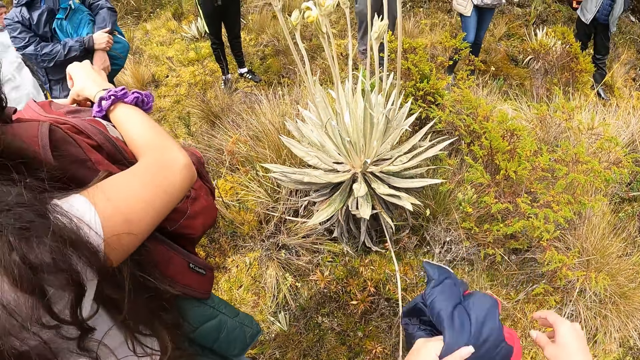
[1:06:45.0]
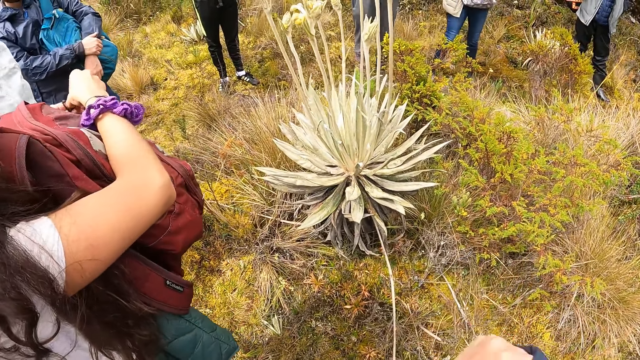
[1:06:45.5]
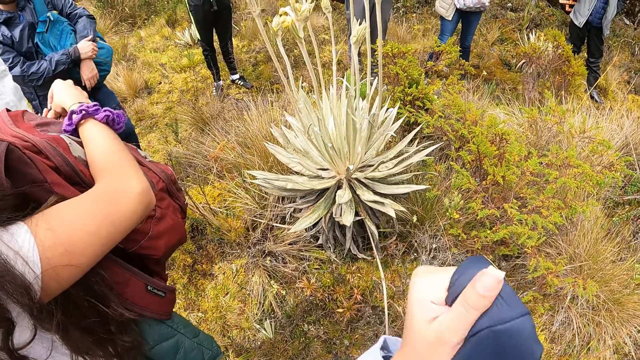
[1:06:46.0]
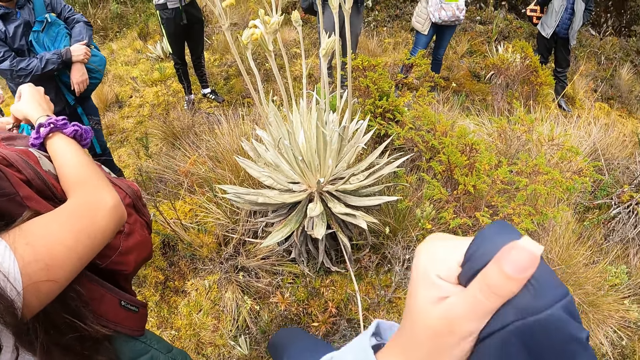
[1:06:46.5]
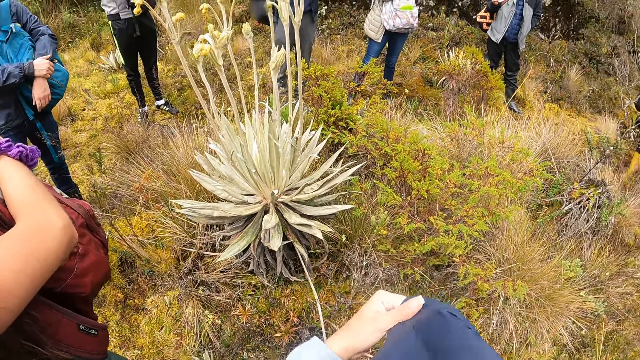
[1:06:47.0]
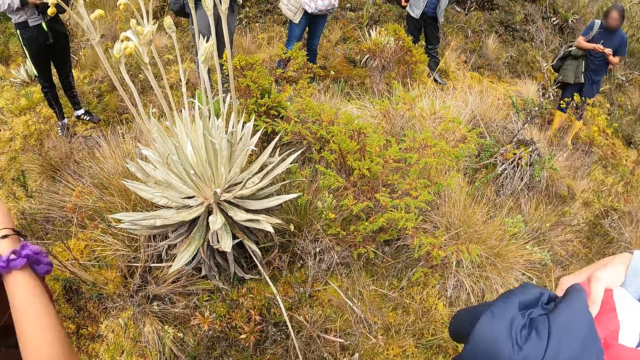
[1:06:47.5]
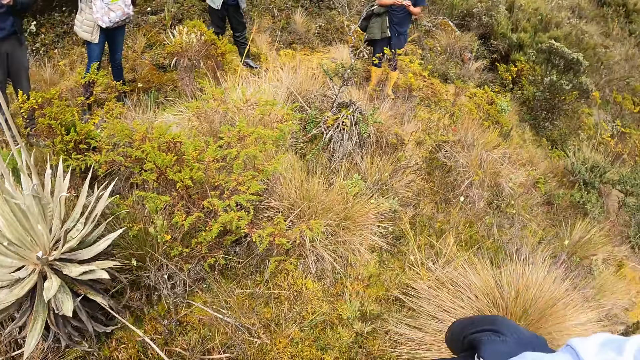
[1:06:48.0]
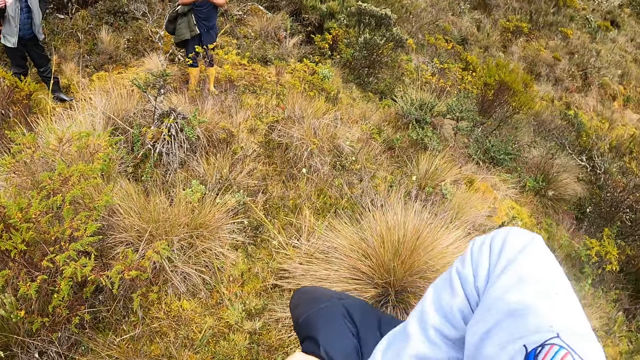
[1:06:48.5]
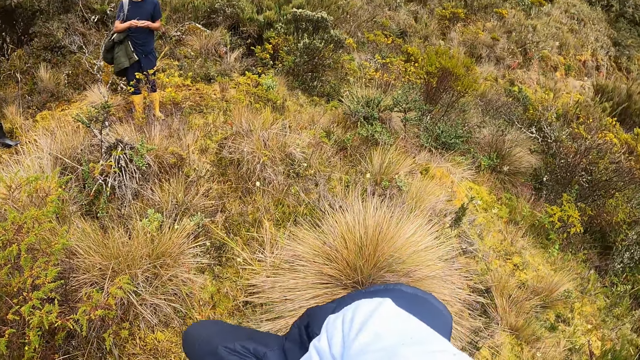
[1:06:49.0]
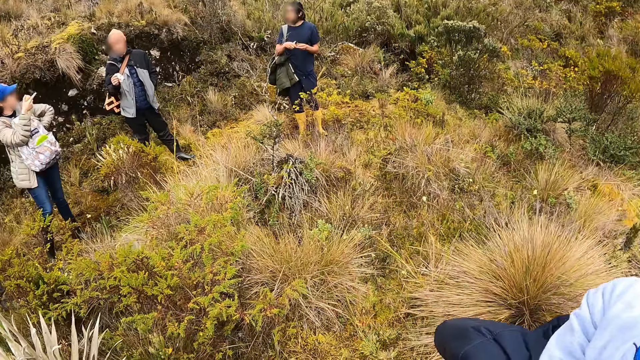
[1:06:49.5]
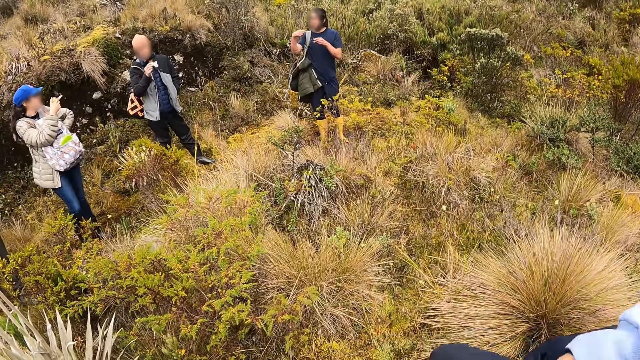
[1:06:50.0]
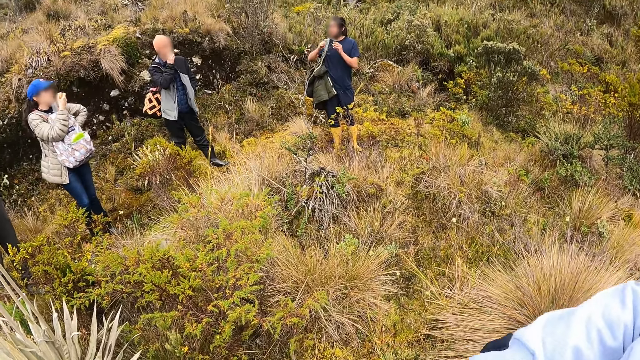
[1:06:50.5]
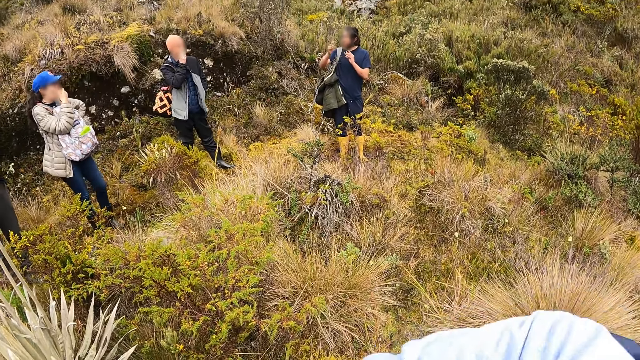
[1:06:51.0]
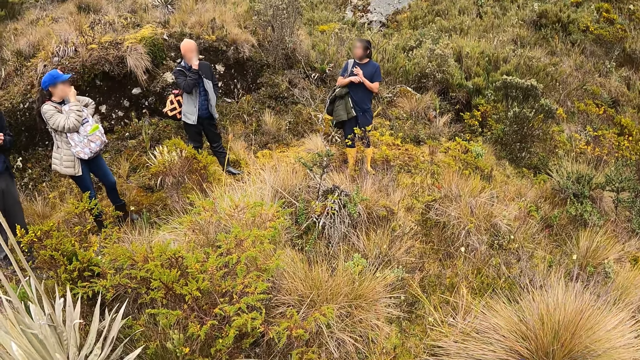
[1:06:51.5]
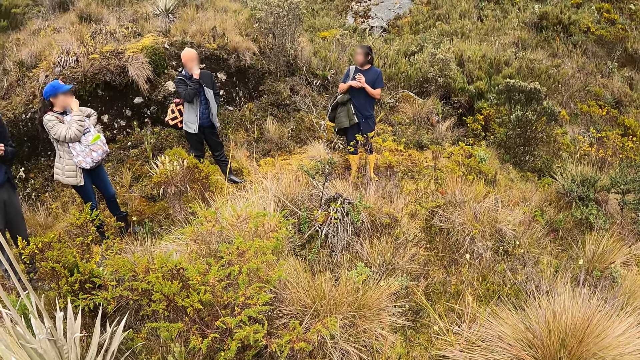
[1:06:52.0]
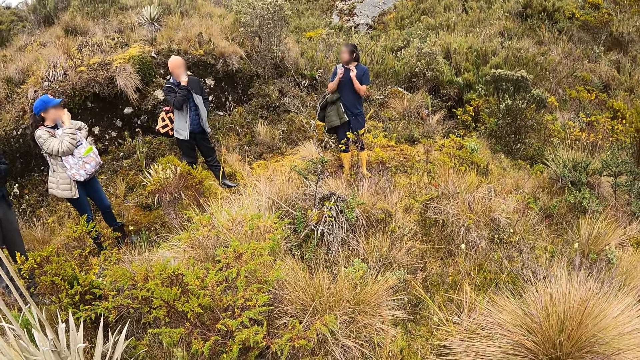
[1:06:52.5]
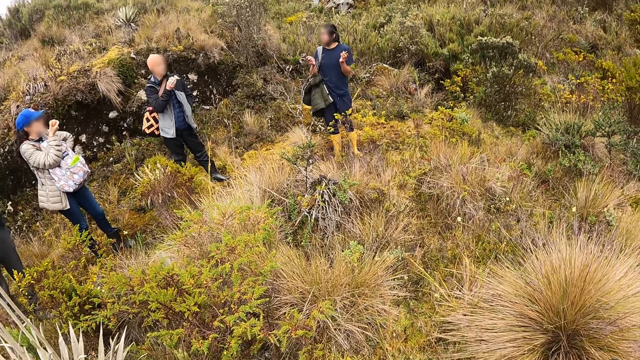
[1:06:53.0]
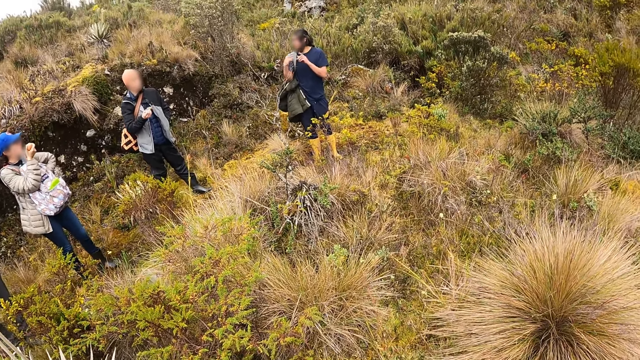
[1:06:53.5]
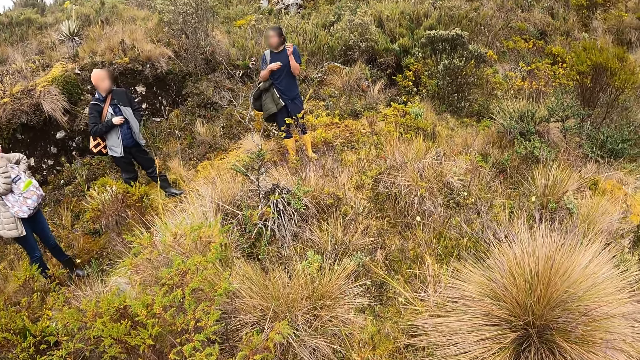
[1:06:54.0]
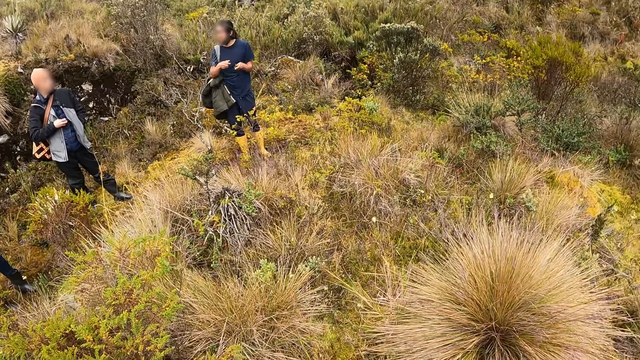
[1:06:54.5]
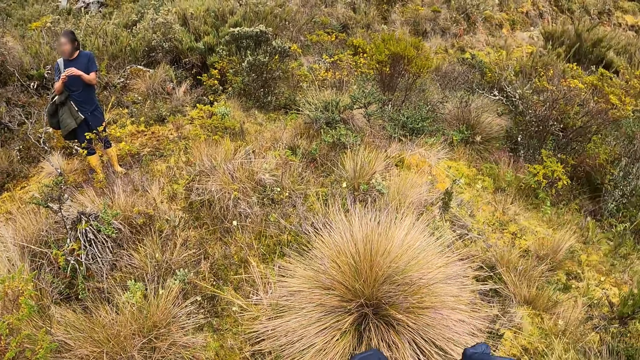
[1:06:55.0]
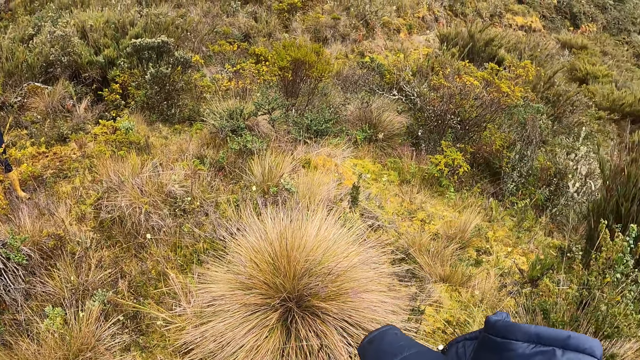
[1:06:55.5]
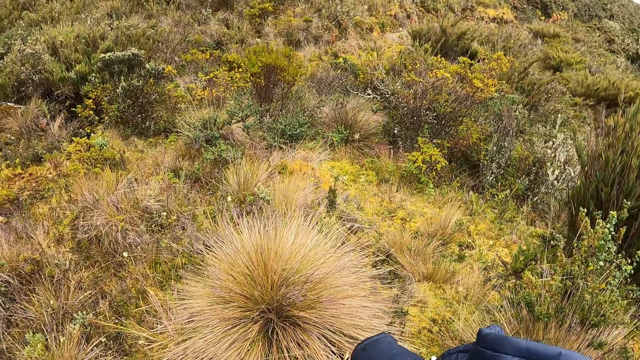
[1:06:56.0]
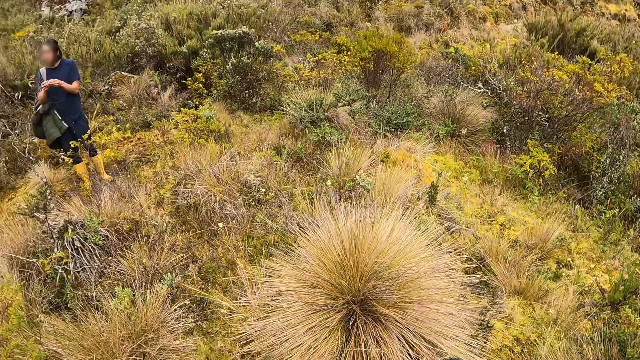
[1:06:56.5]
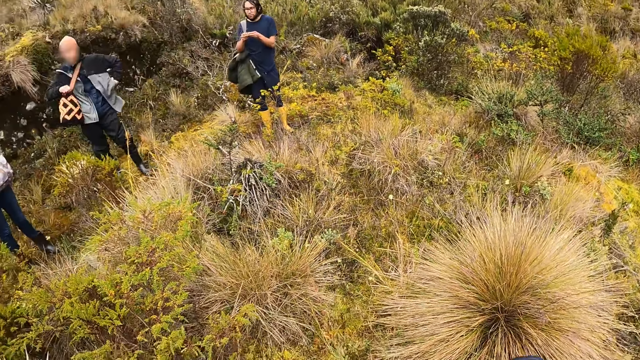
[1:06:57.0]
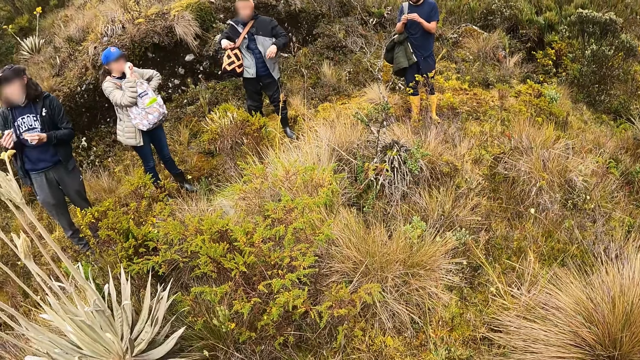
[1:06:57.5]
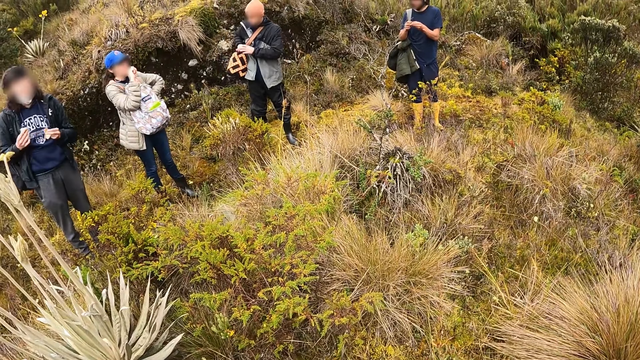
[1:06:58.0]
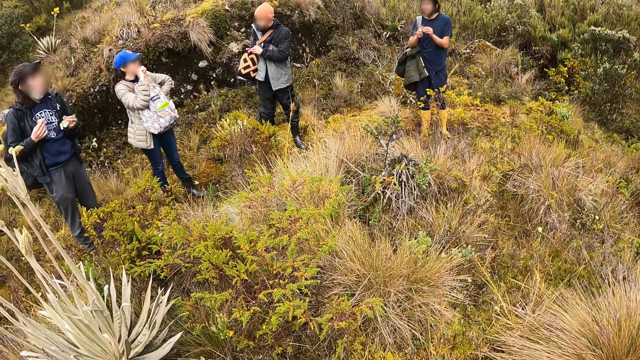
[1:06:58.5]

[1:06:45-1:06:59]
The woman clips her bag with her hands. The camera wearer folds the jacket. Another woman eats a chocolate in her hand. The camera wearer looks around.

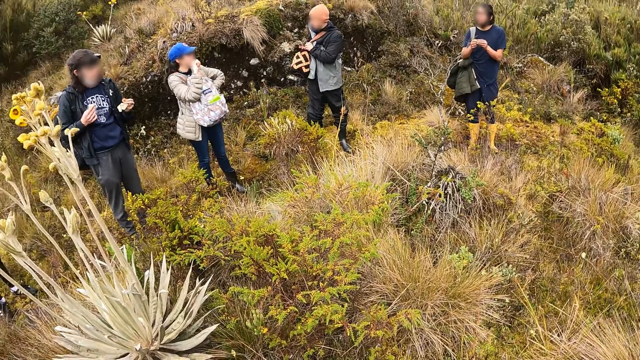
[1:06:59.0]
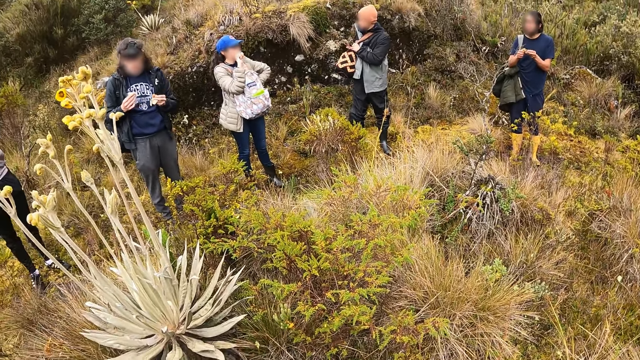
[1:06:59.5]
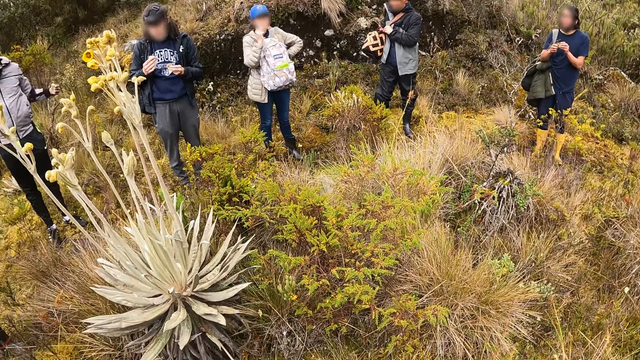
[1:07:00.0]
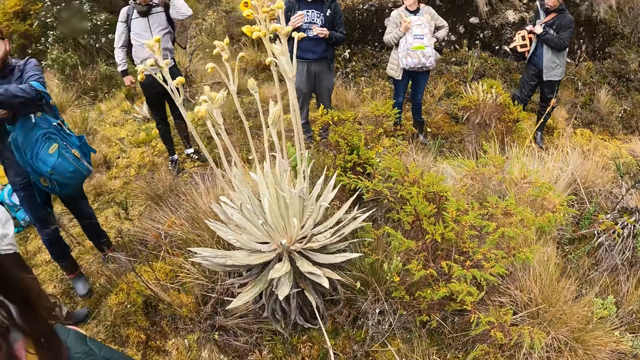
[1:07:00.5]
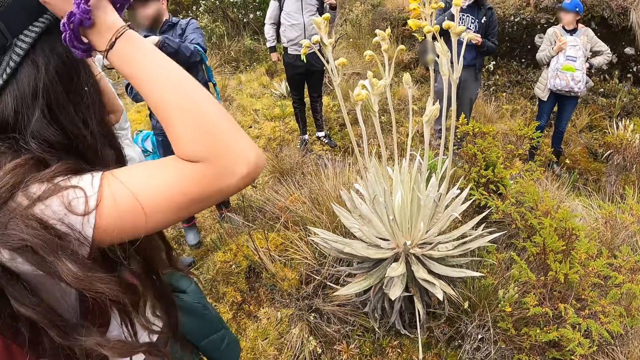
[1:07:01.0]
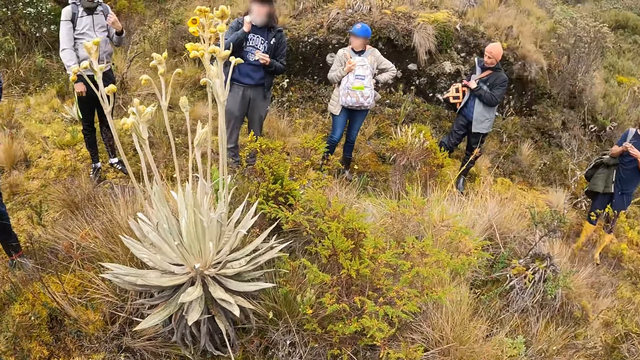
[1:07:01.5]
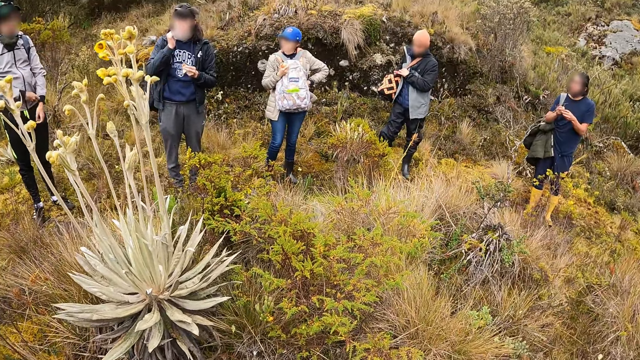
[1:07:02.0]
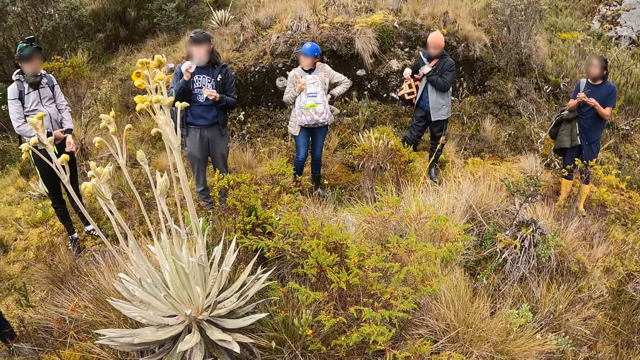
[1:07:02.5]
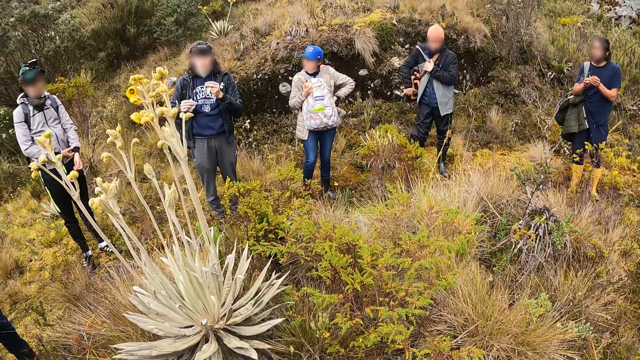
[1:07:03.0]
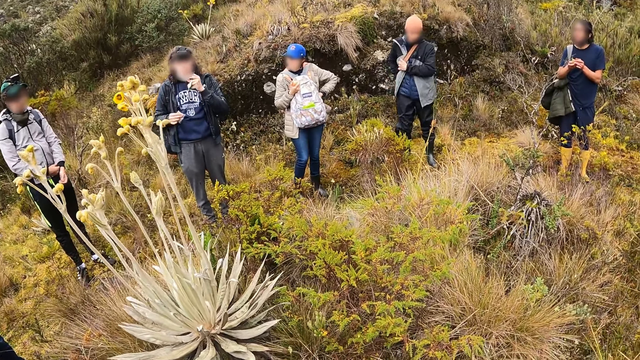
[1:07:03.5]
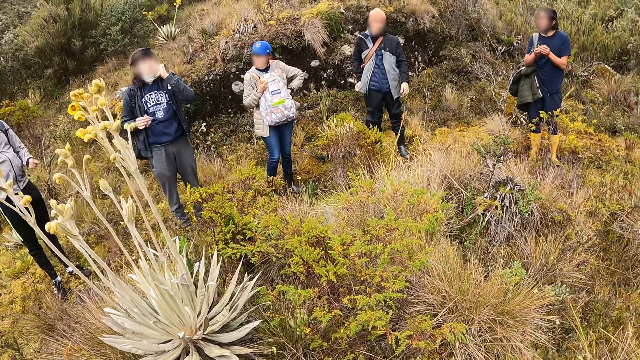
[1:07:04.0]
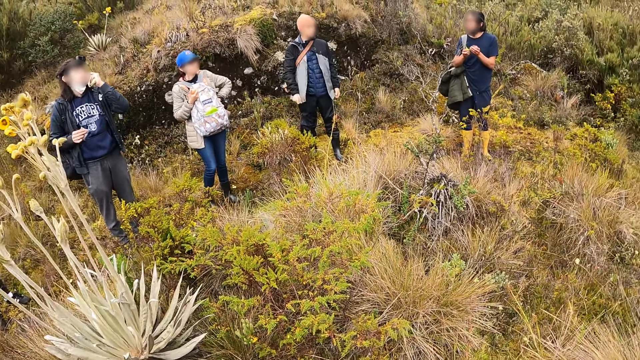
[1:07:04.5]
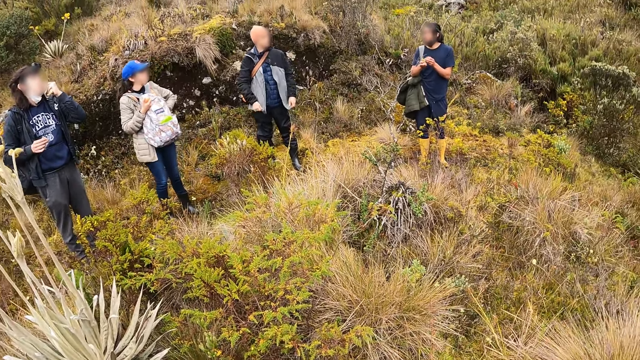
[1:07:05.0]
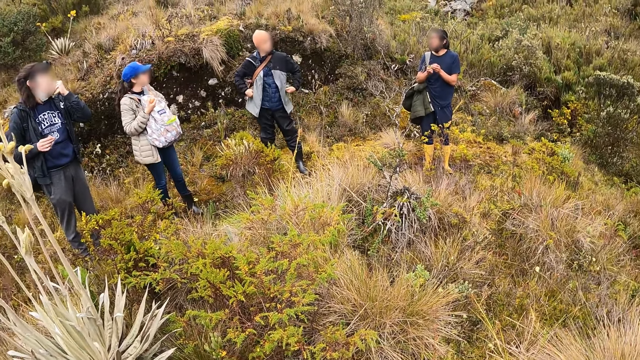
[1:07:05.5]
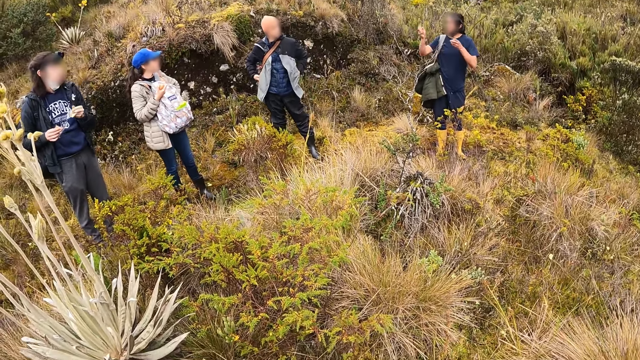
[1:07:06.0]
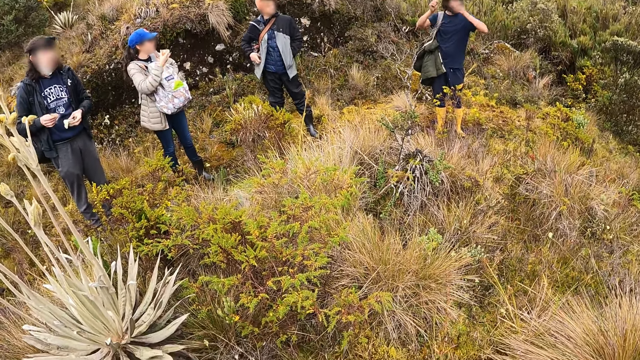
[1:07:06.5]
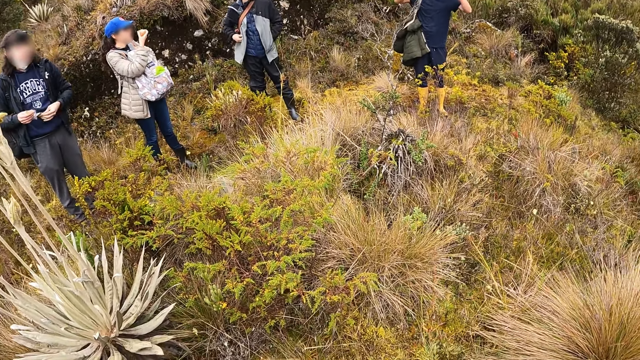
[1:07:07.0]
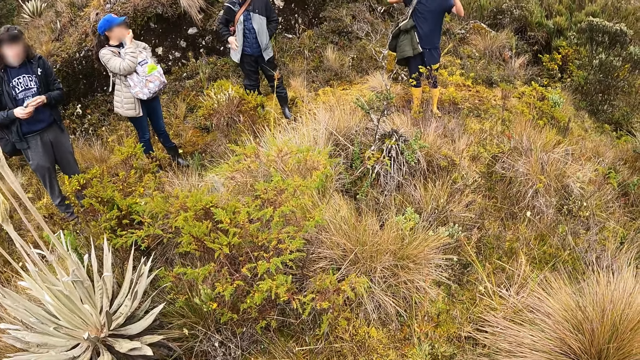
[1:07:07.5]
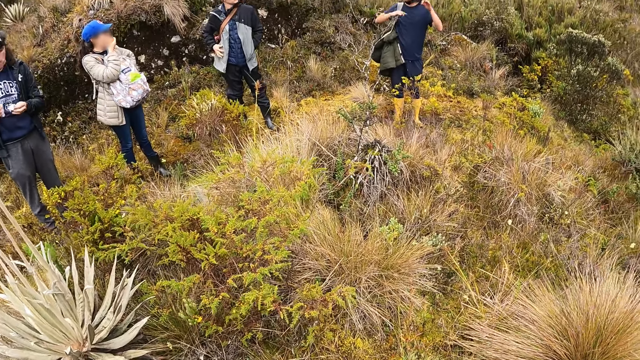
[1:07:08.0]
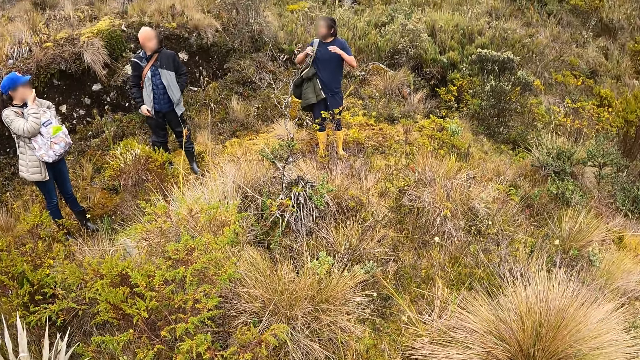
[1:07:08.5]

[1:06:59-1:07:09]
The man straps his bag to his back and adjusts his wrist watch on his left hand with his right hand.
